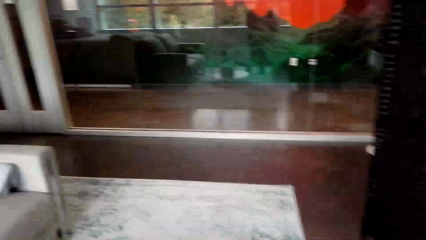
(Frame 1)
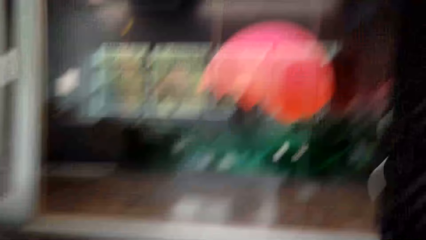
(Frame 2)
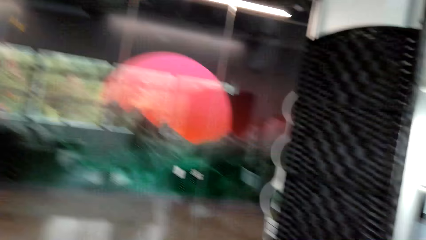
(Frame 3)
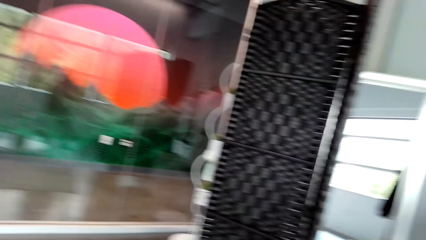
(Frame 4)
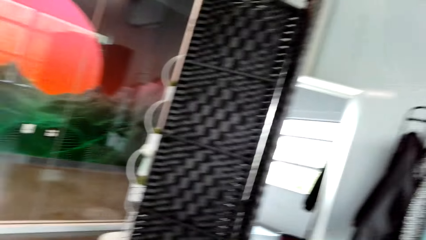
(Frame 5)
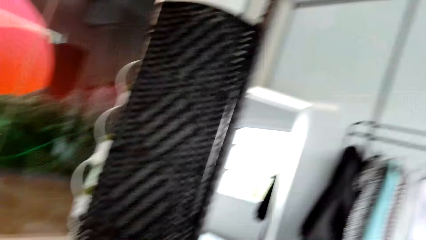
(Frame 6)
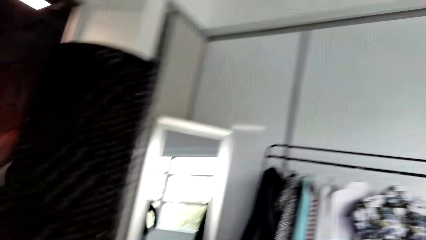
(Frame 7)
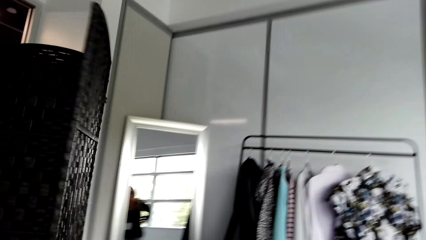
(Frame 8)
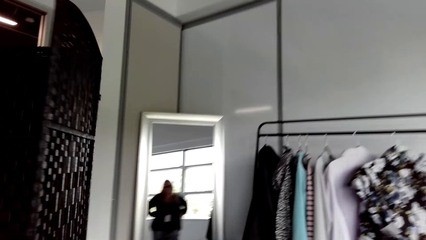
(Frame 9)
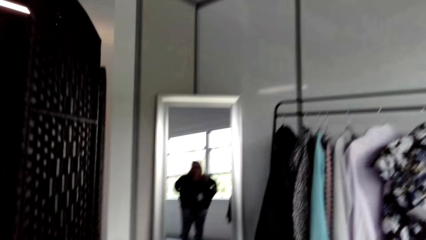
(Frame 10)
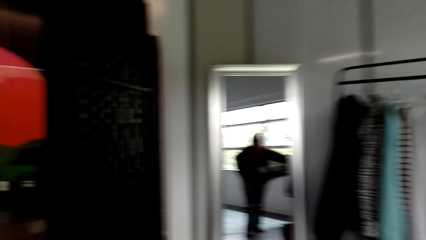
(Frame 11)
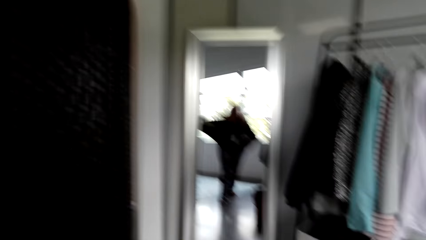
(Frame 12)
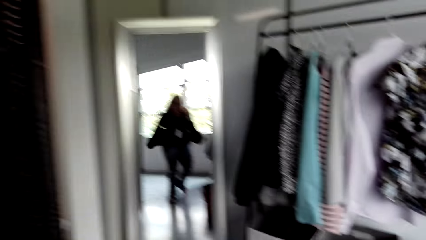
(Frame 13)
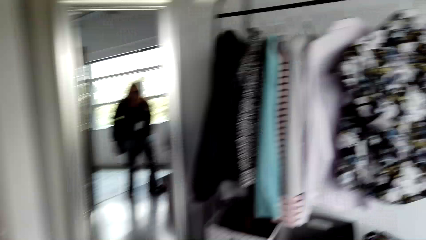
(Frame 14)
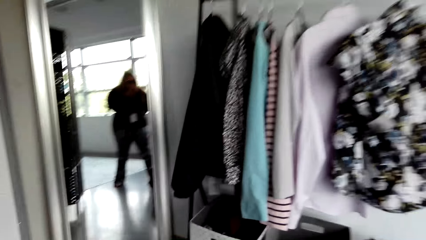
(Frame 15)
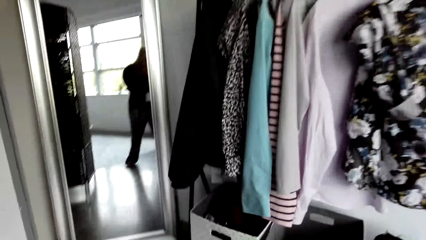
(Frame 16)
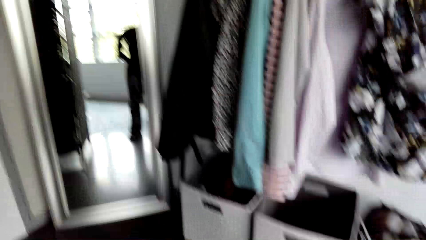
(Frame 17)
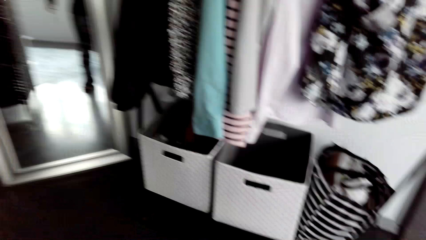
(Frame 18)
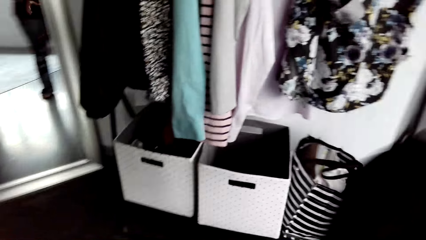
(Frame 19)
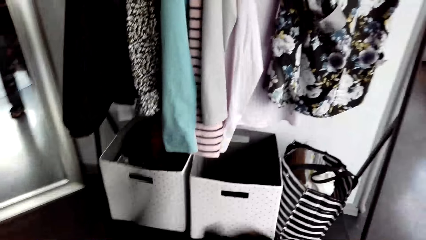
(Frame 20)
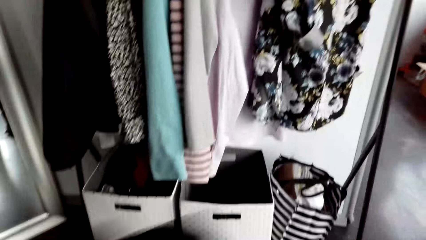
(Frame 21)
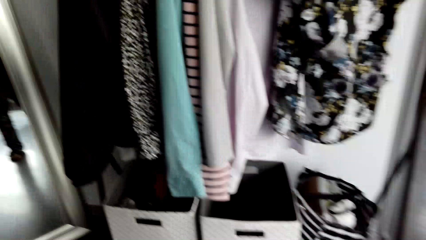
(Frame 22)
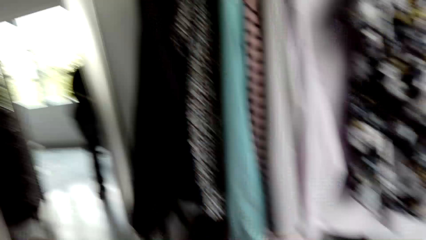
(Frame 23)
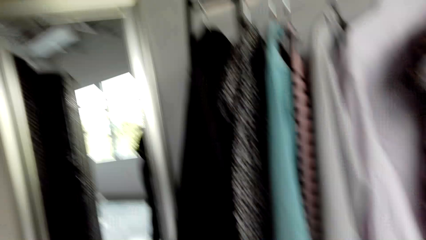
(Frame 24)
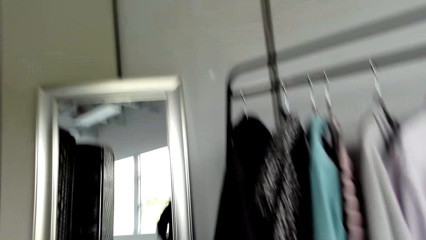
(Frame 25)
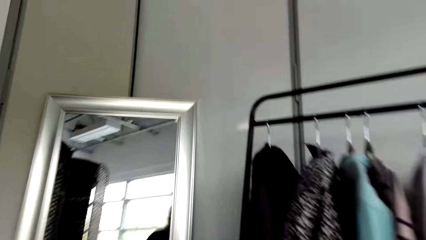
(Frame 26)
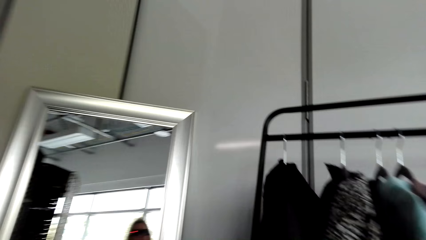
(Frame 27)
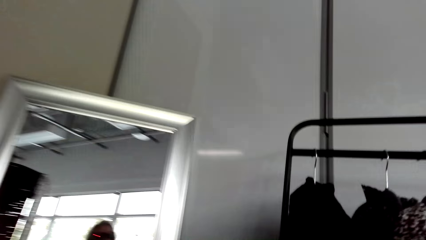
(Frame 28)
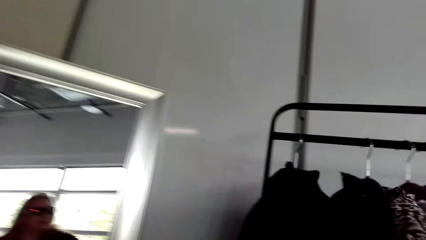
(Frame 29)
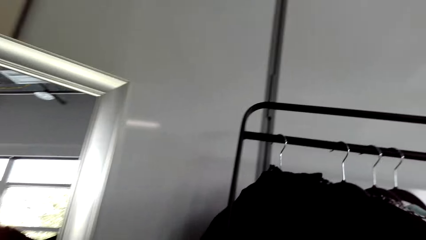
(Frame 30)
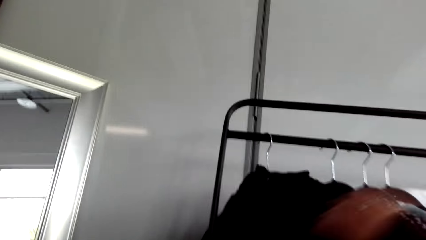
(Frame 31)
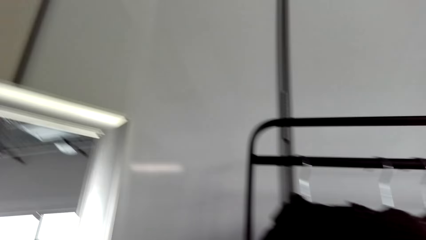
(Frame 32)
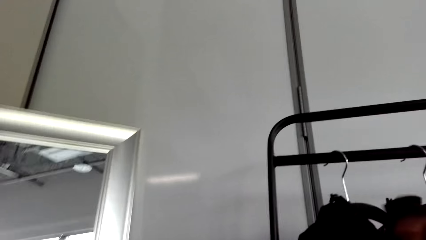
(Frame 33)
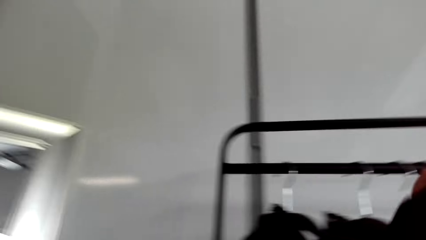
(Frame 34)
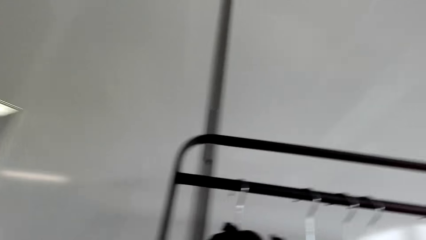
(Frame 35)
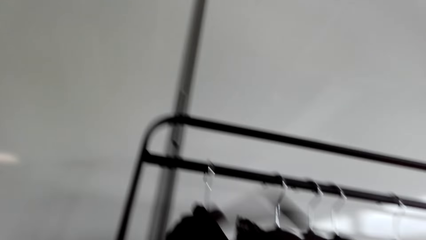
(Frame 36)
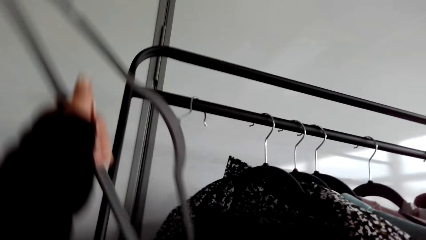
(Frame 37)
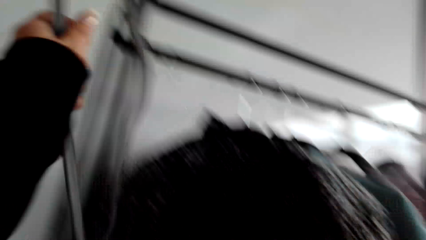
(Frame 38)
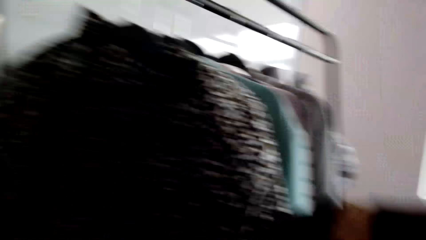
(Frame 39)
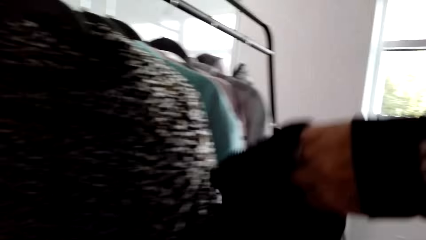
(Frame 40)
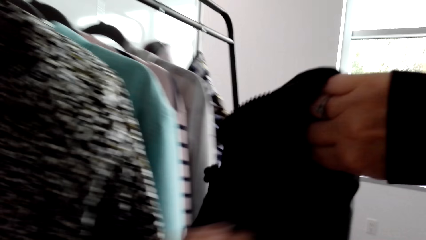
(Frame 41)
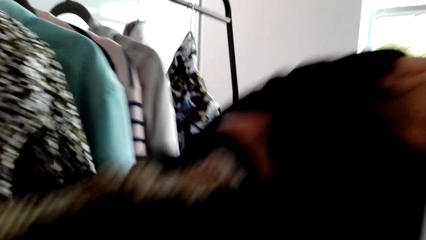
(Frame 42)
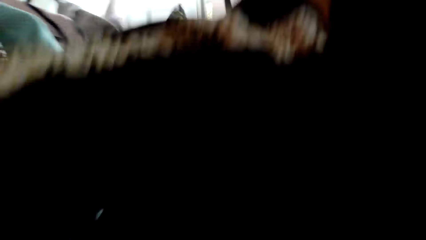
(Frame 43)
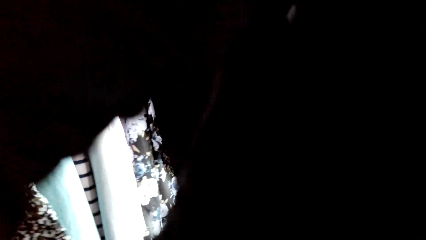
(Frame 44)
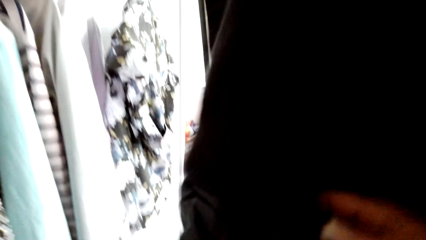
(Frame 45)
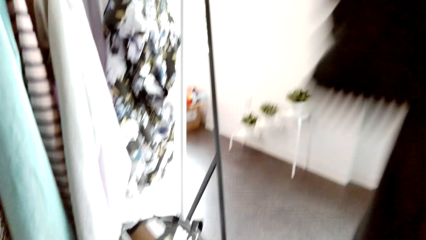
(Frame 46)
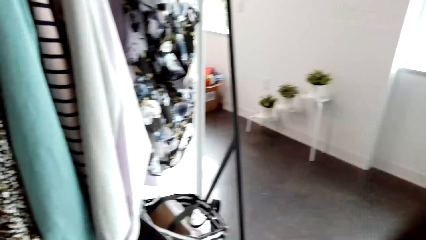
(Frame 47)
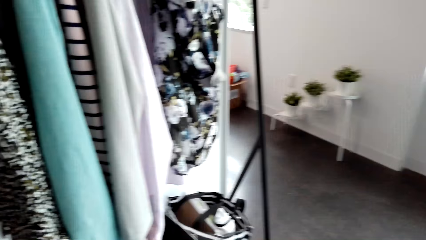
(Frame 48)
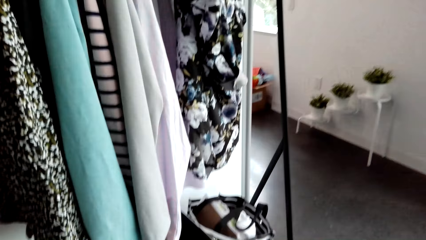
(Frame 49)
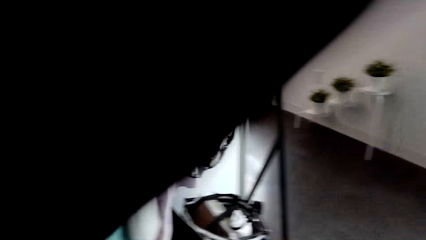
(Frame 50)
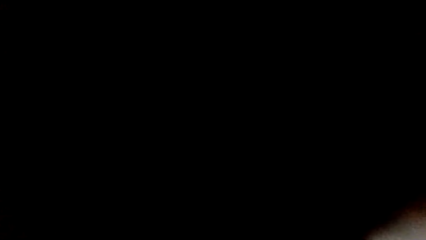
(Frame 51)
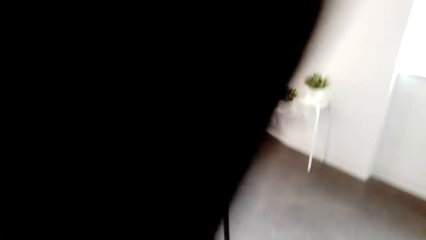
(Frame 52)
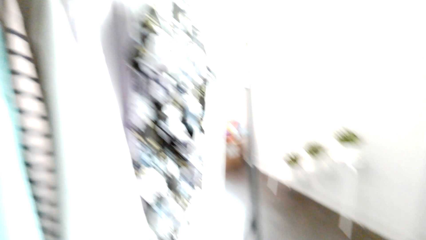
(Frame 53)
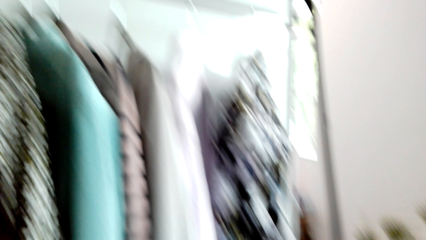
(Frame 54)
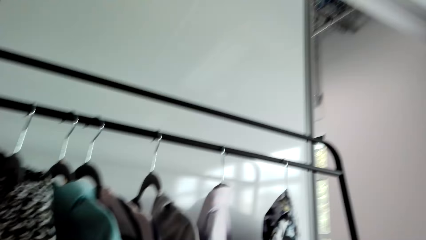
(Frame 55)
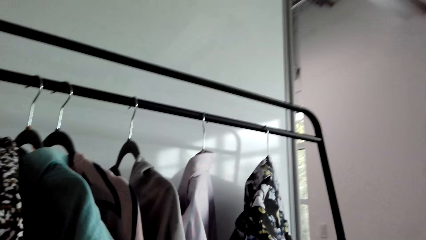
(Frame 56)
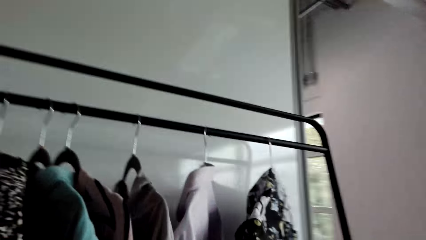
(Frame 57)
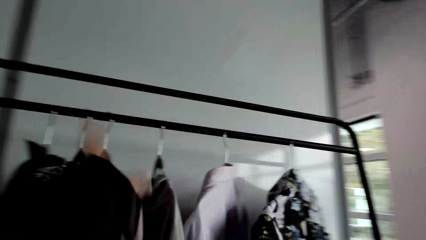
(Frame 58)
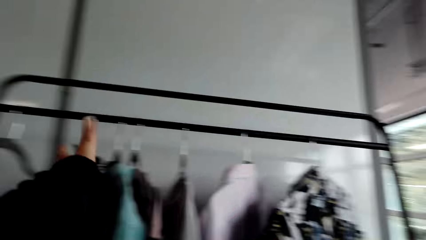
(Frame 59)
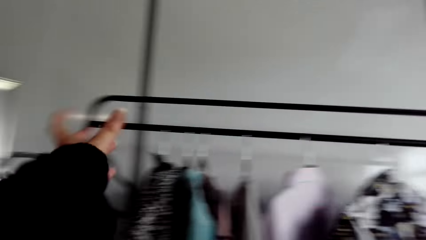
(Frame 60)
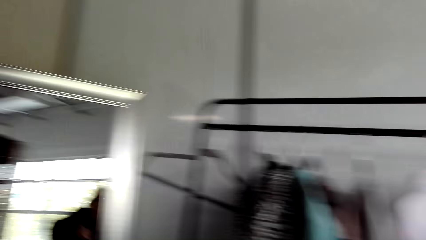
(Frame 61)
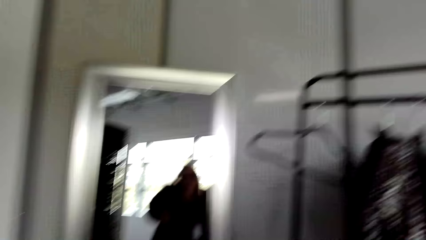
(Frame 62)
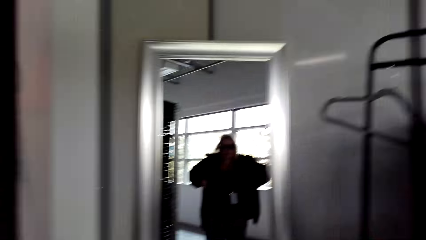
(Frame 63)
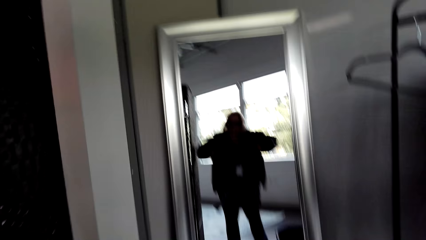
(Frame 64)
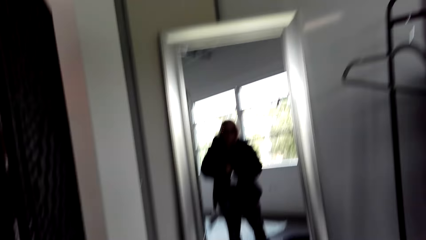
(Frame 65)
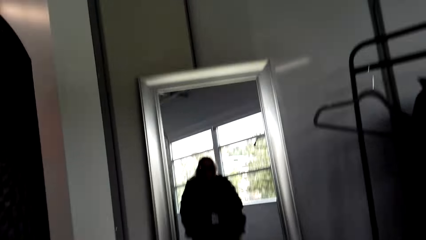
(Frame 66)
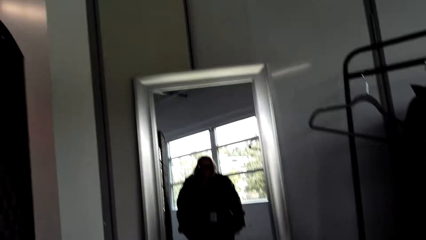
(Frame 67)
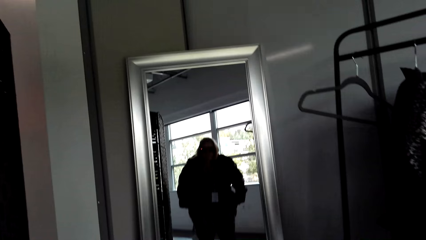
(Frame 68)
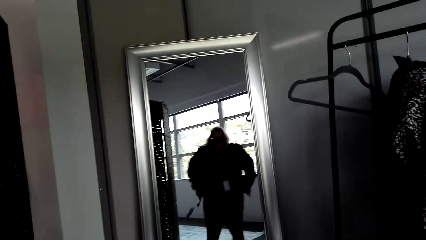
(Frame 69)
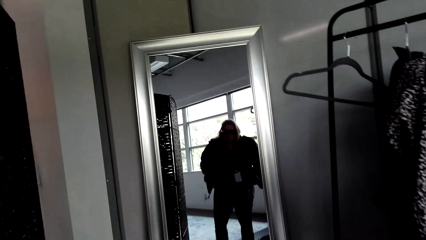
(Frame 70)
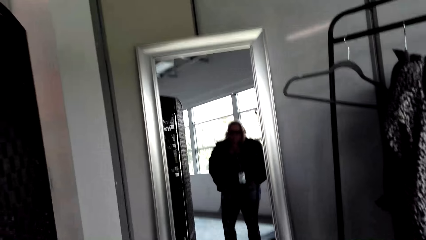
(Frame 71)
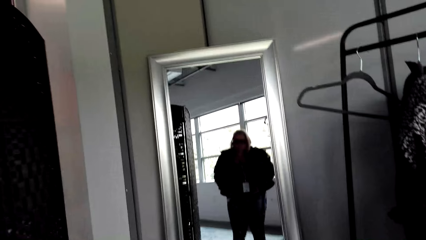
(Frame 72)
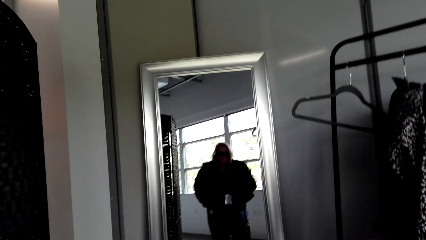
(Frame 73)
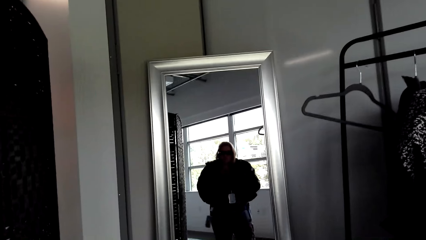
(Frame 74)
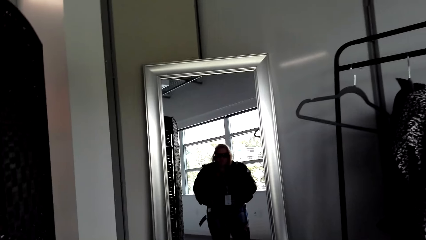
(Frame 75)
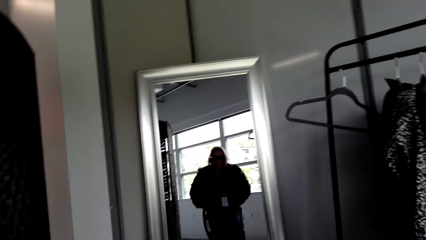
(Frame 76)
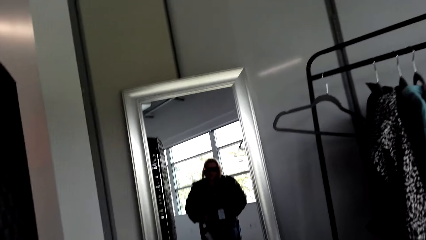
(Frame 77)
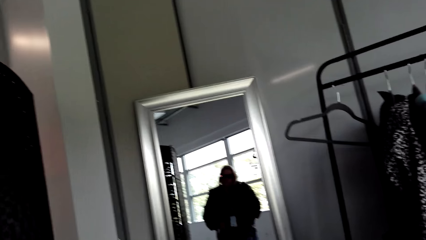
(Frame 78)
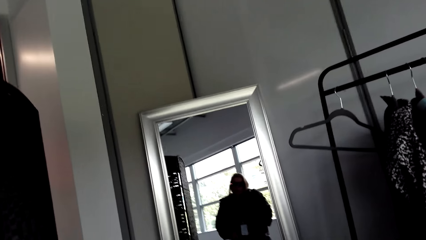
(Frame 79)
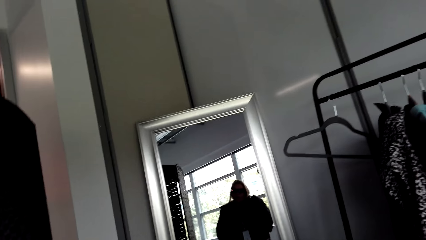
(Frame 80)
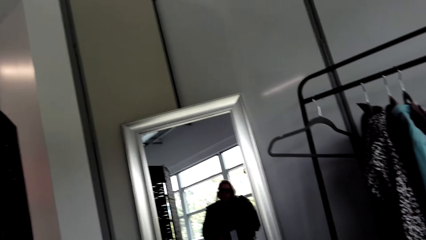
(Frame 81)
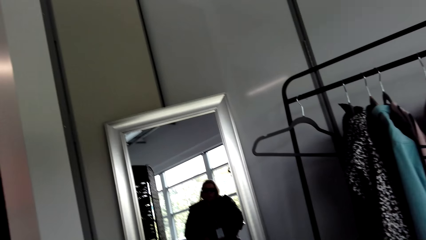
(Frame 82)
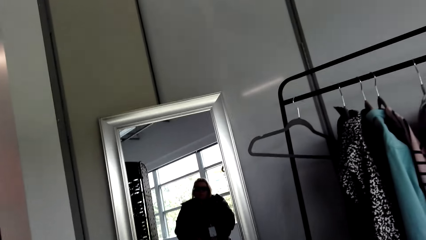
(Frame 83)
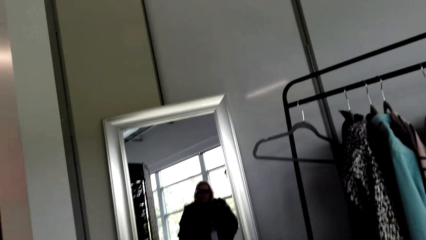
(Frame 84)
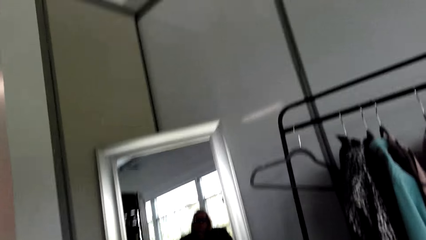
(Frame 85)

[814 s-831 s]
The camera wearer takes off the sweater. They take a sweater from the hanger. They wear the sweater. They look into the mirror.
